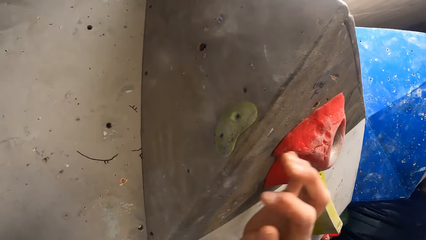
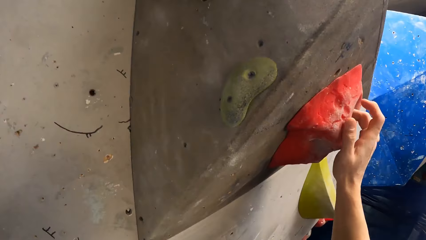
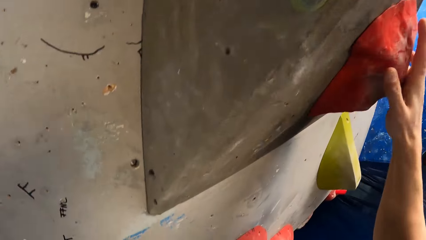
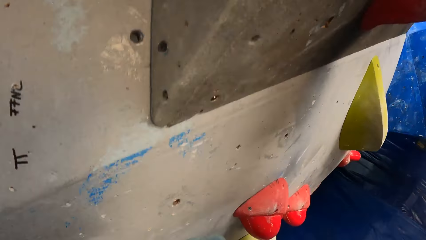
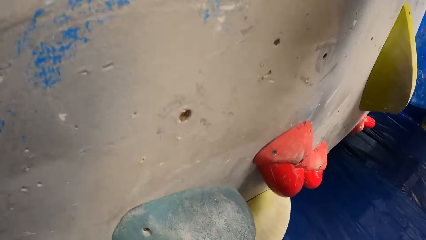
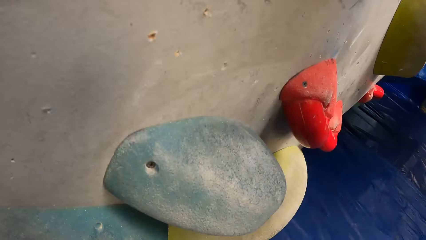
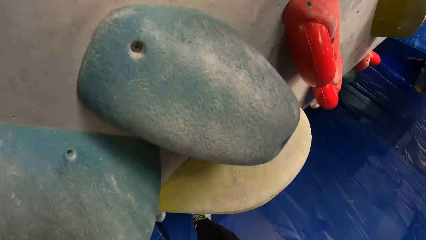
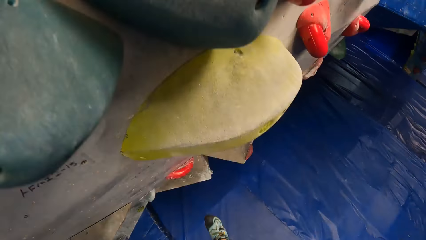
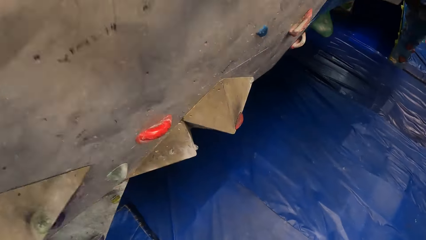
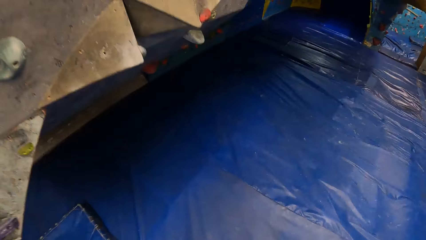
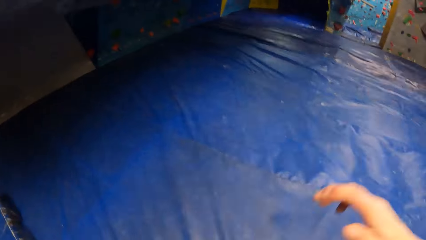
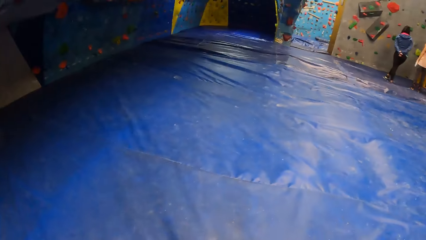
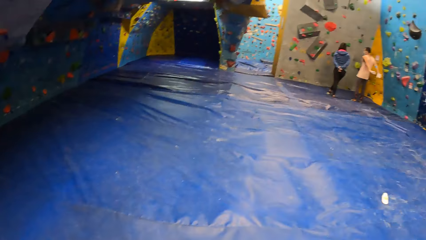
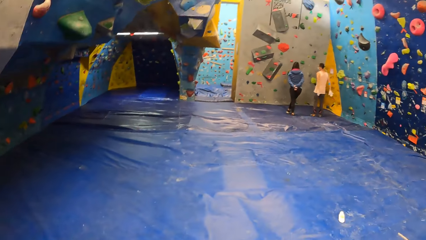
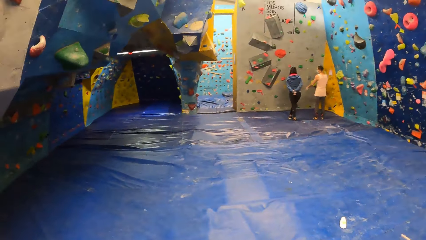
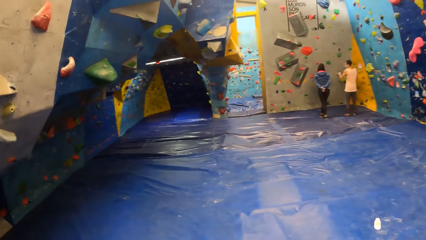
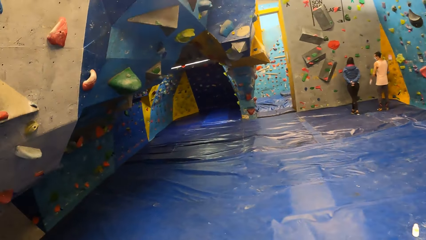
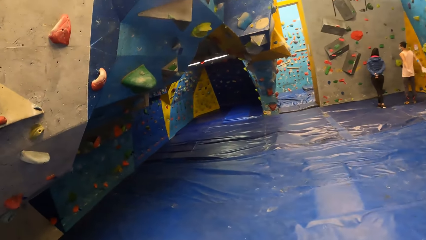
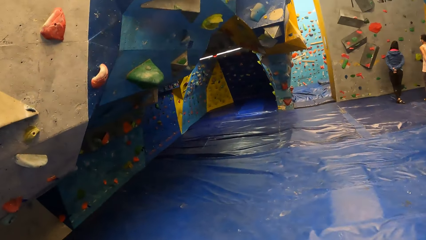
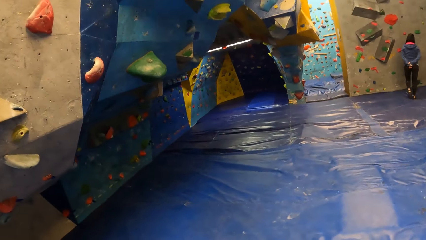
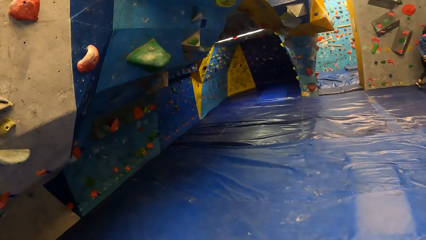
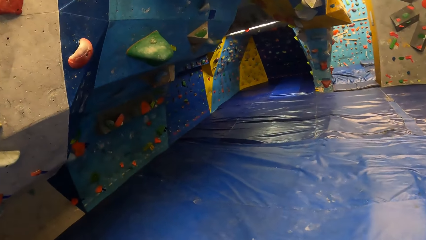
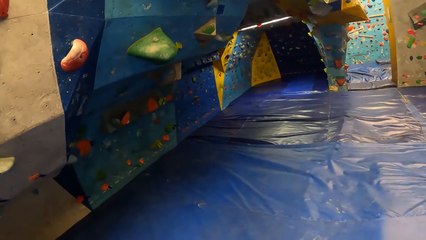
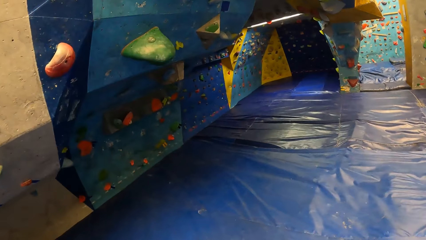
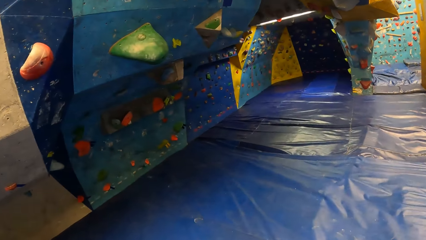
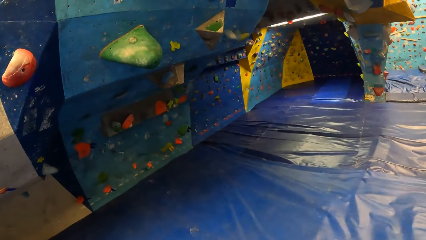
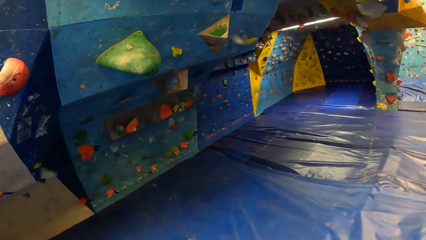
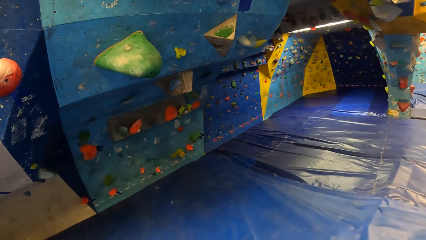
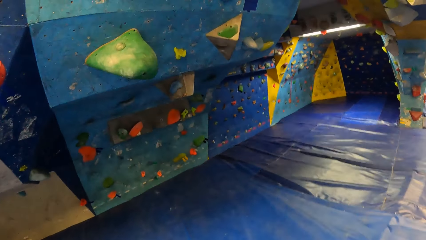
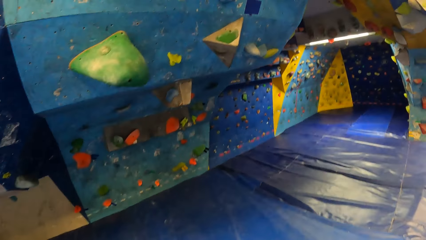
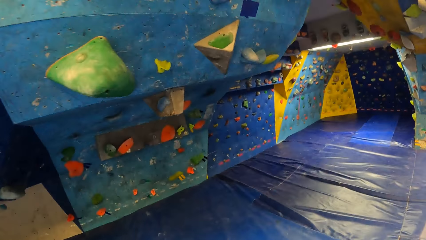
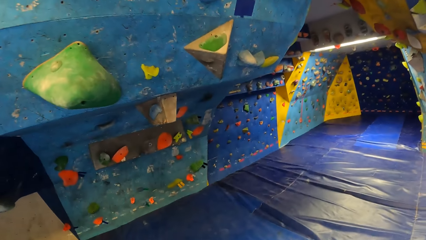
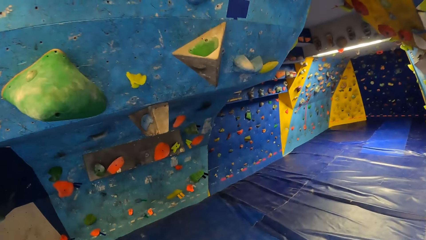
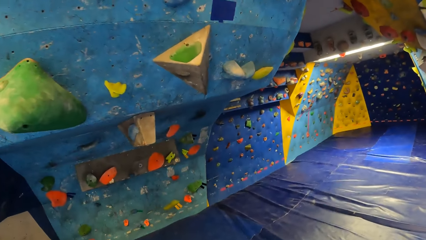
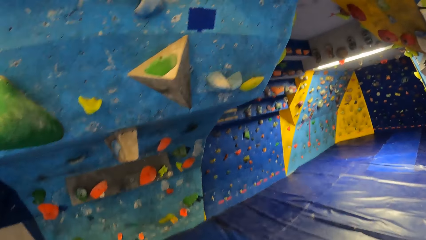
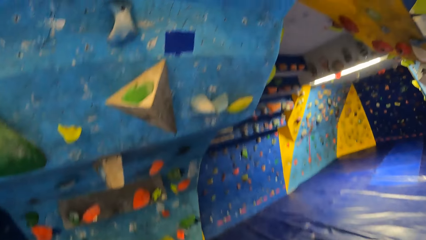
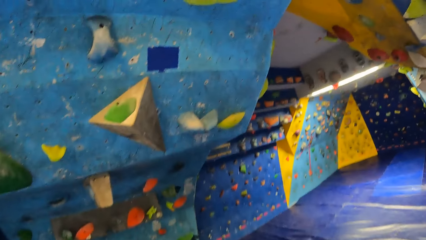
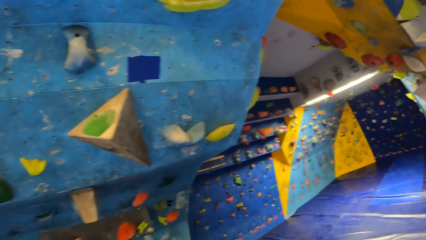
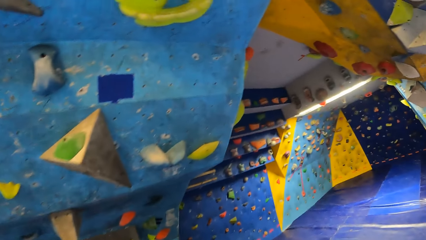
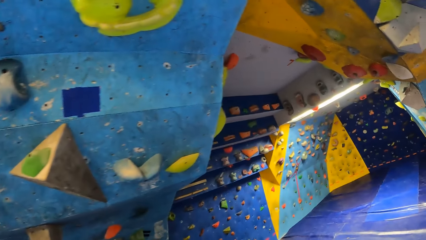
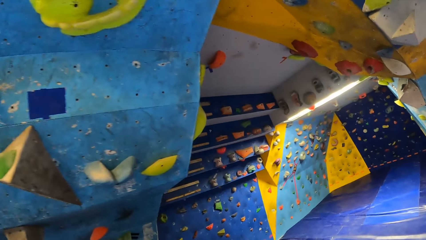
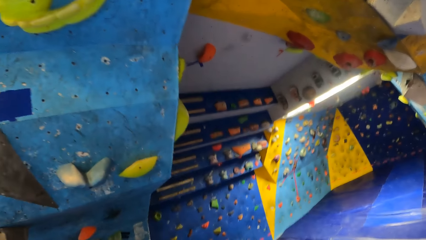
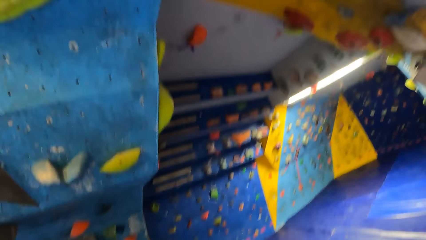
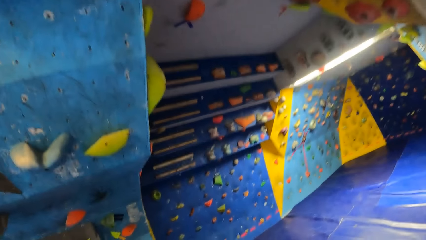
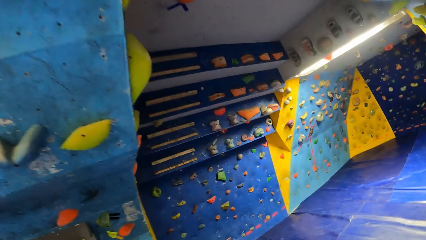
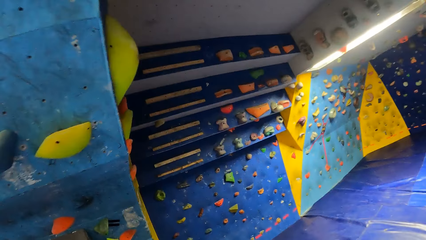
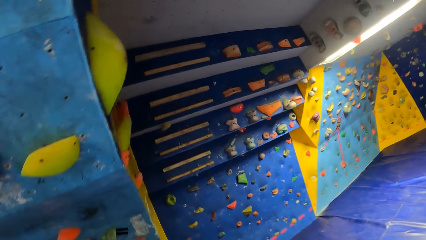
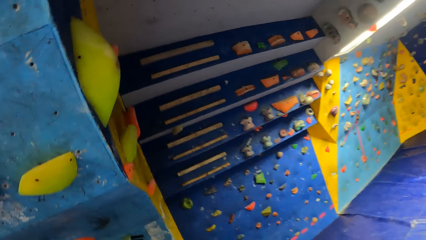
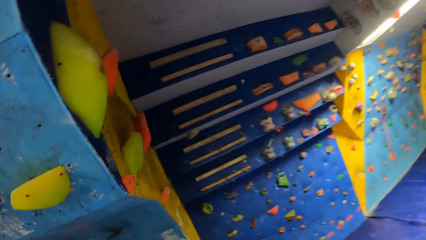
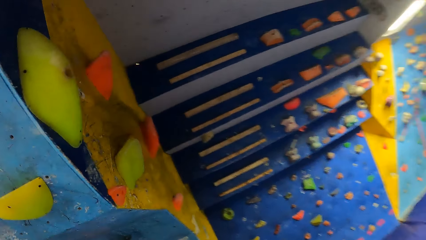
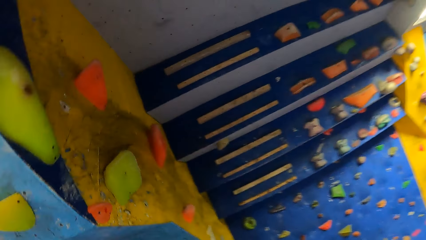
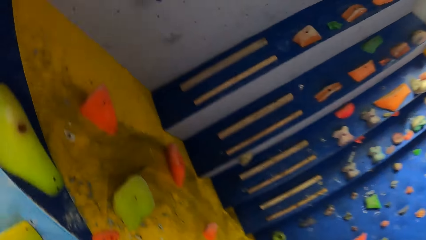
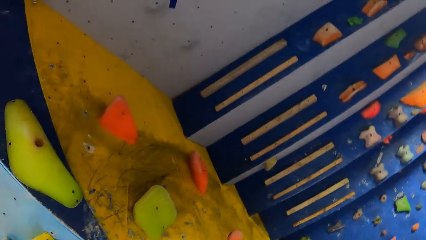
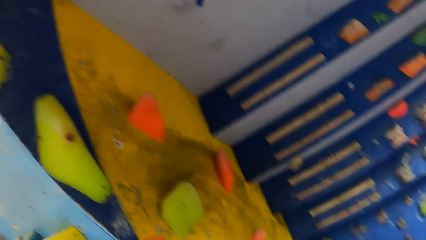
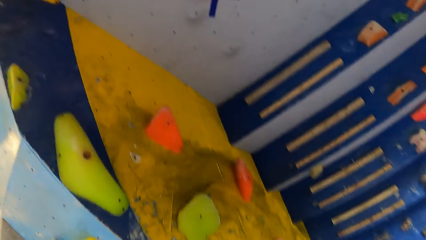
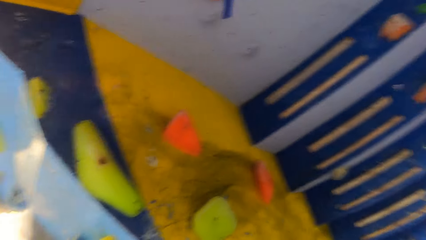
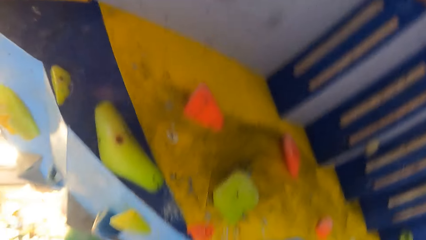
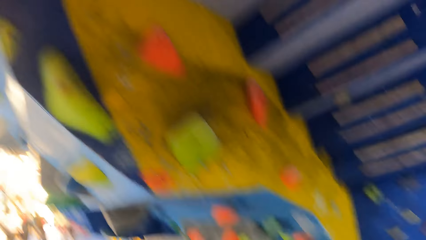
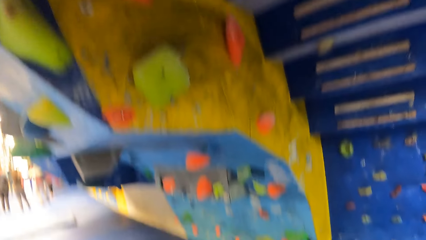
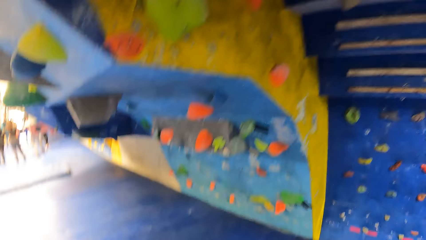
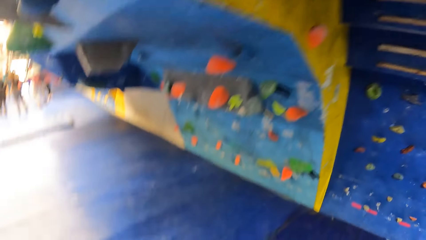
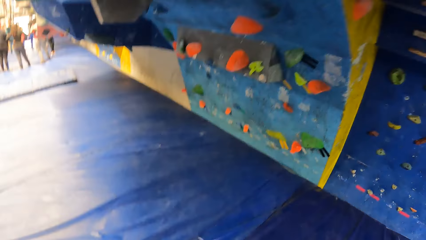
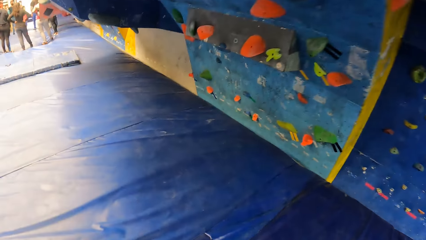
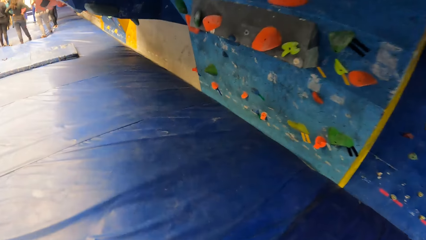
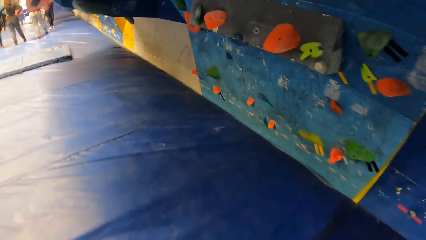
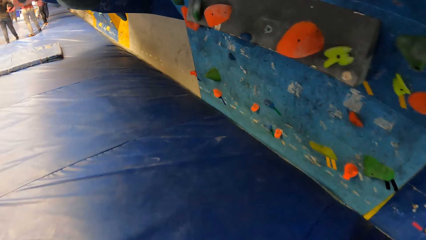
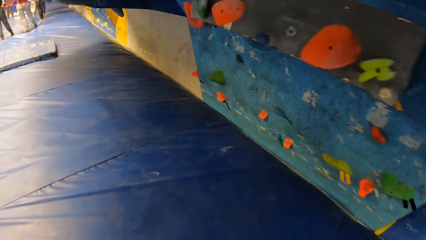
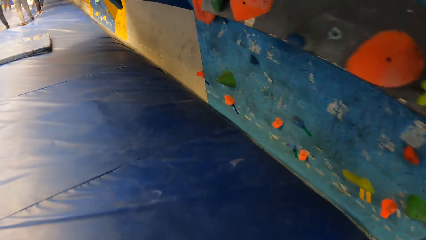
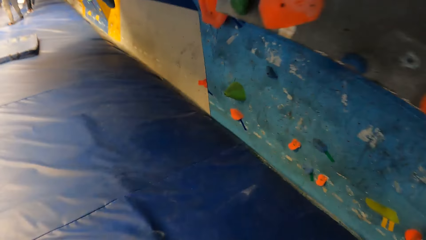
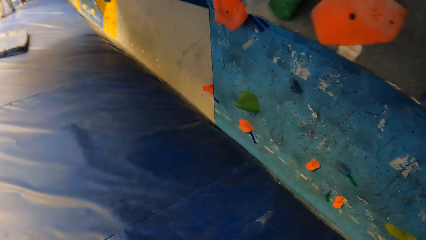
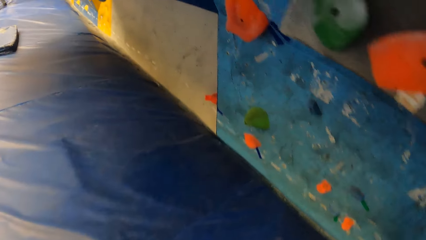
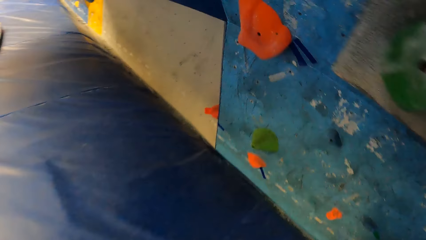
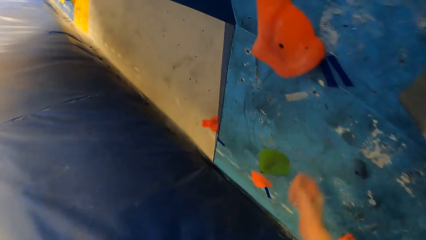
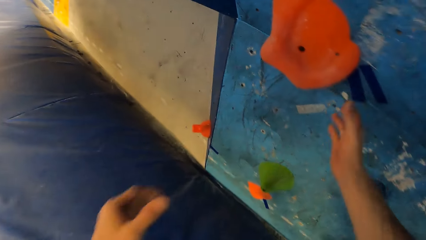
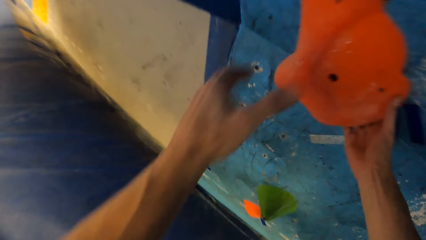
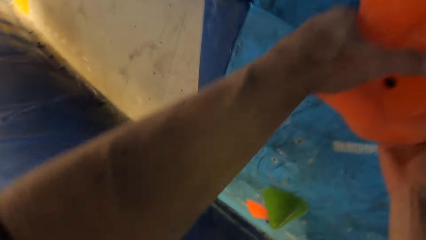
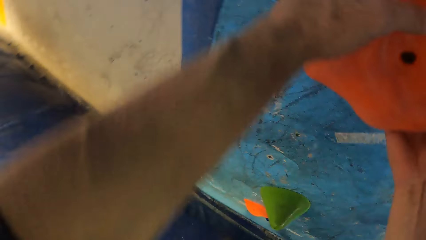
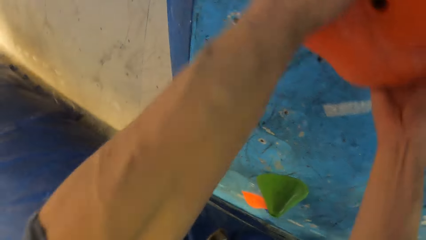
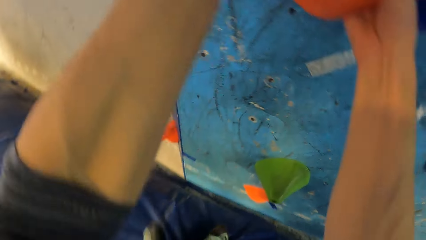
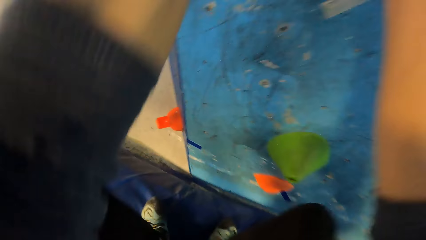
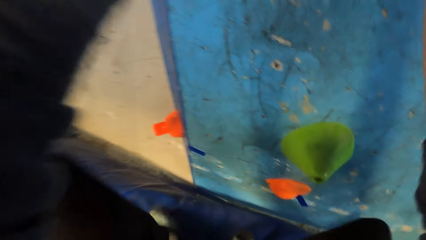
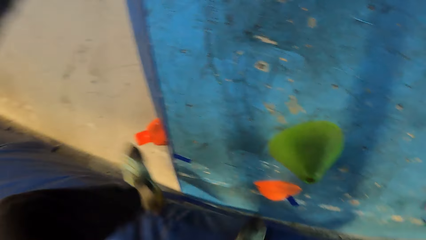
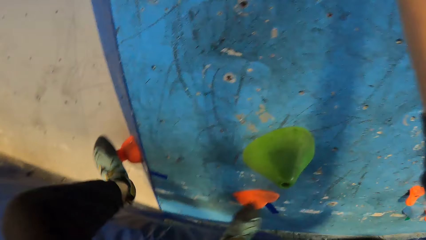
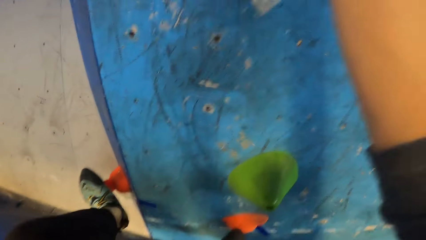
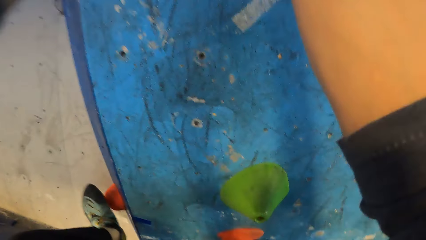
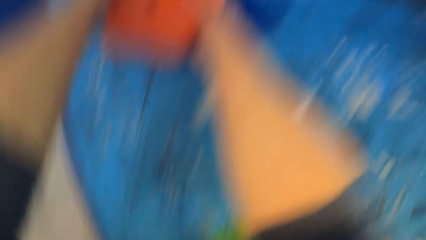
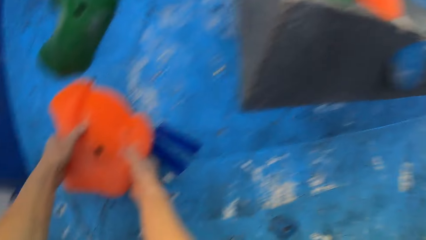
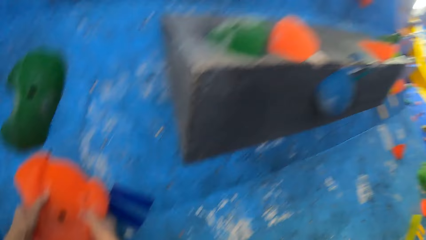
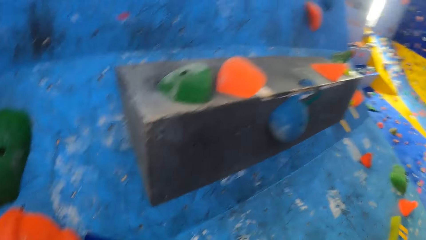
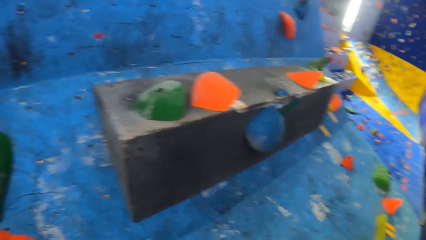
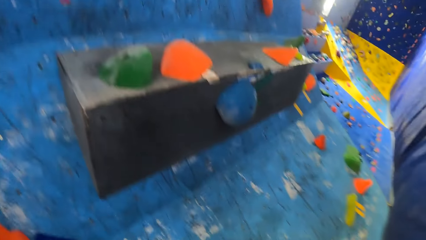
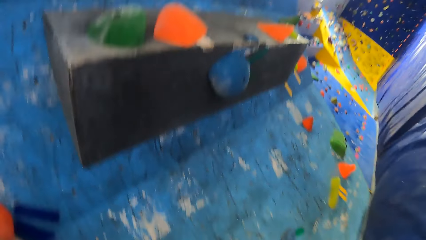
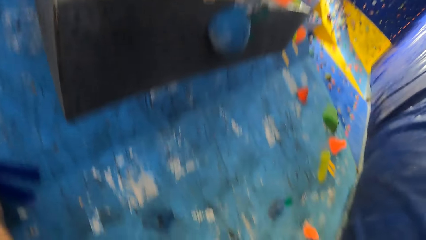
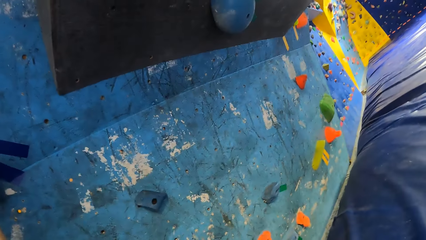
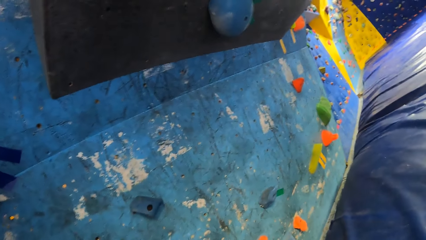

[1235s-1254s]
The camera wearer jumps from the wall on a bouldering mat. He walks along the bouncing castle. He holds a climbing hold with both his hands on the climbing wall. He climbs the wall with his hands and his feet.
